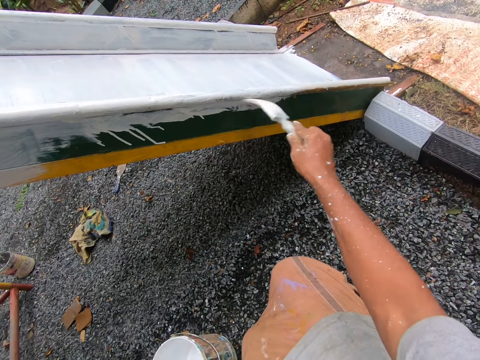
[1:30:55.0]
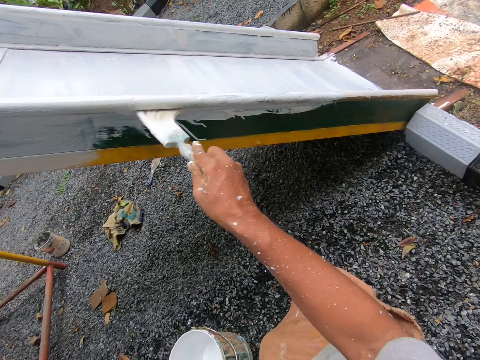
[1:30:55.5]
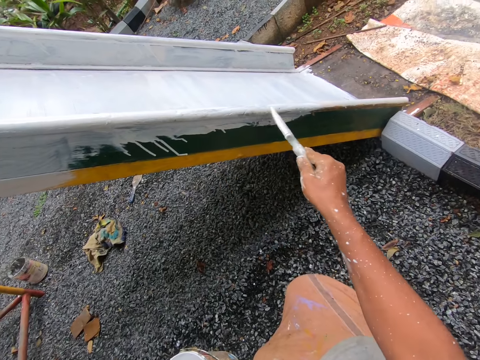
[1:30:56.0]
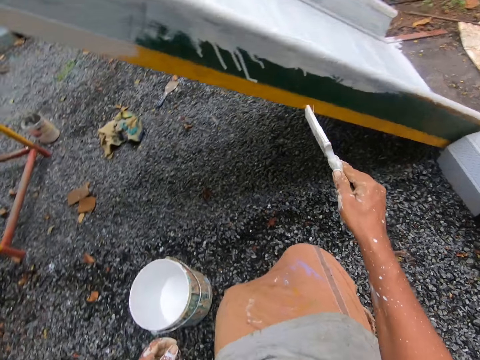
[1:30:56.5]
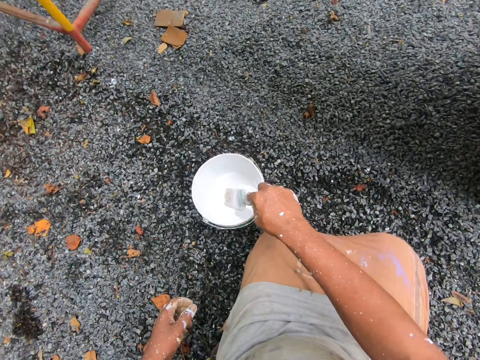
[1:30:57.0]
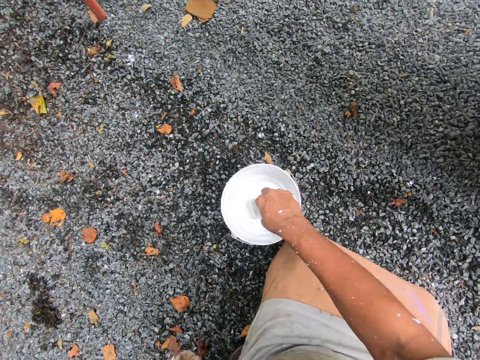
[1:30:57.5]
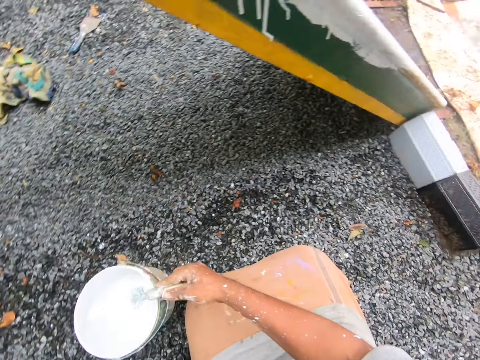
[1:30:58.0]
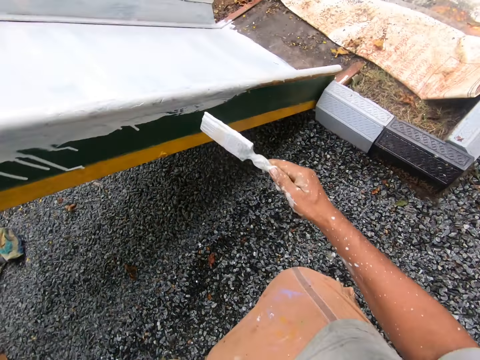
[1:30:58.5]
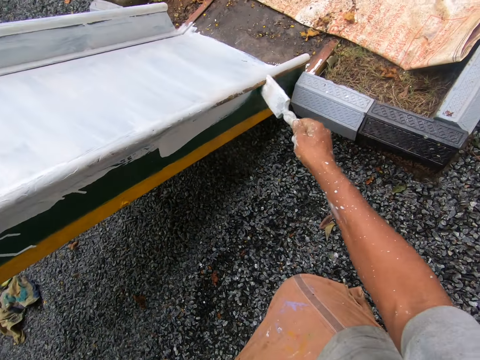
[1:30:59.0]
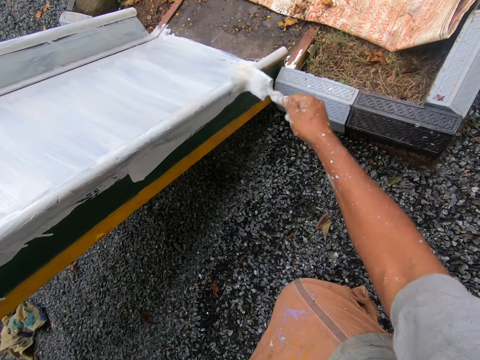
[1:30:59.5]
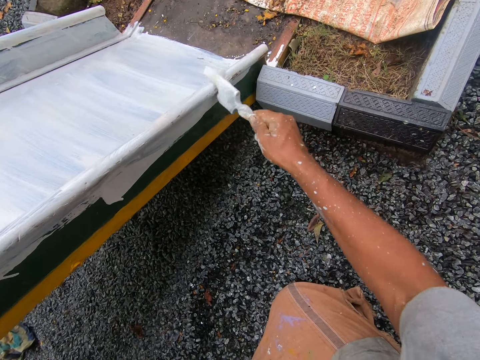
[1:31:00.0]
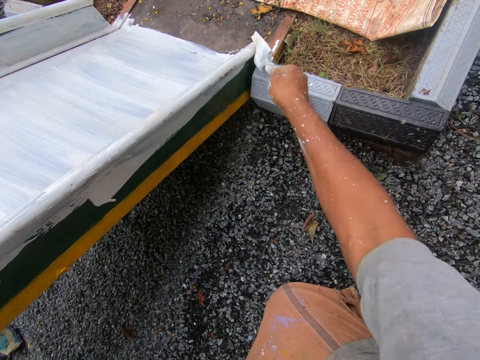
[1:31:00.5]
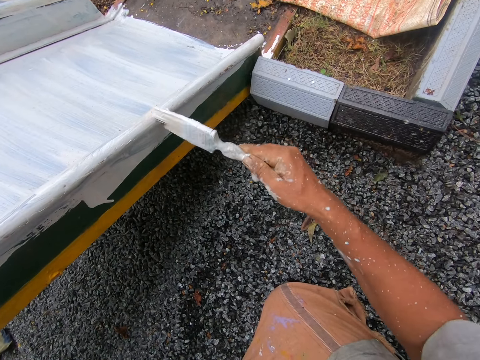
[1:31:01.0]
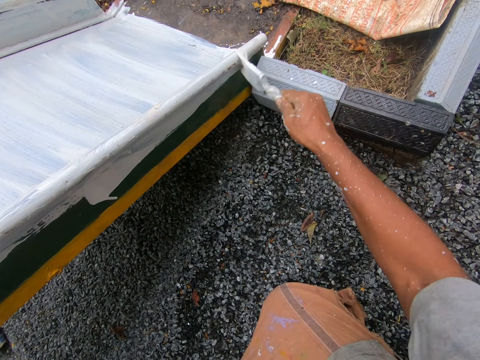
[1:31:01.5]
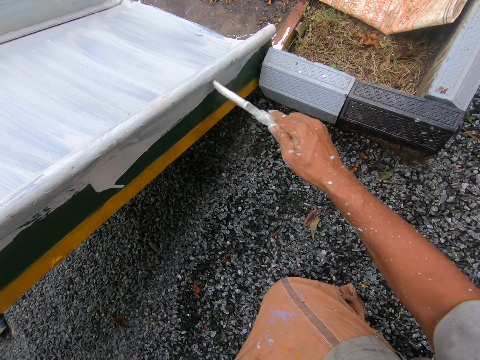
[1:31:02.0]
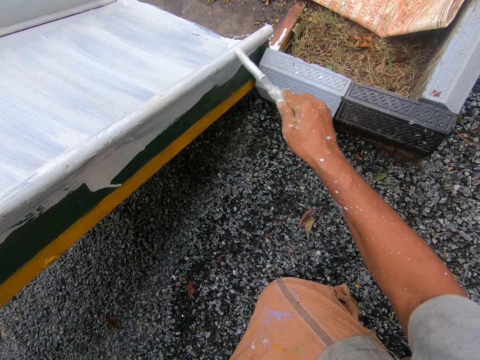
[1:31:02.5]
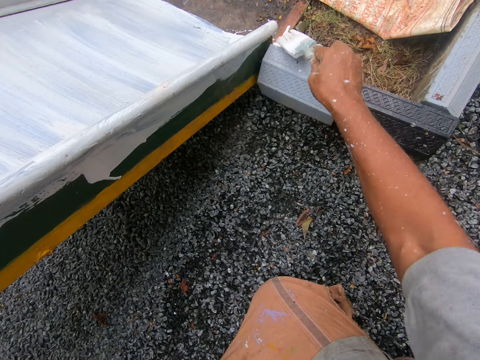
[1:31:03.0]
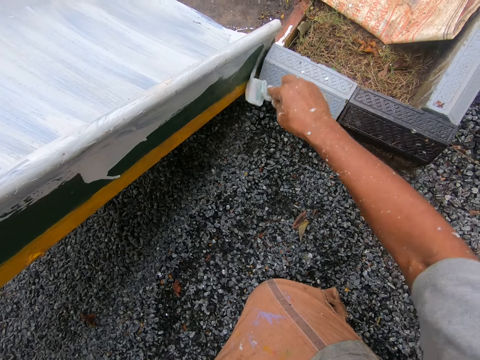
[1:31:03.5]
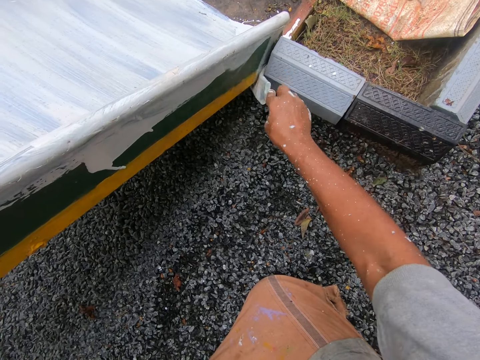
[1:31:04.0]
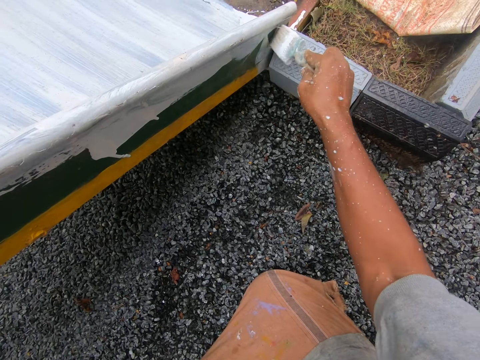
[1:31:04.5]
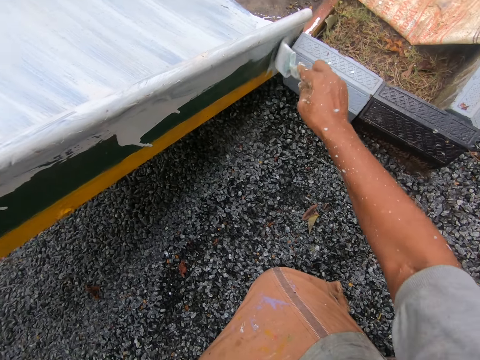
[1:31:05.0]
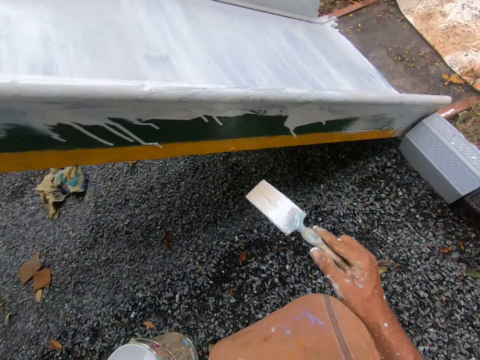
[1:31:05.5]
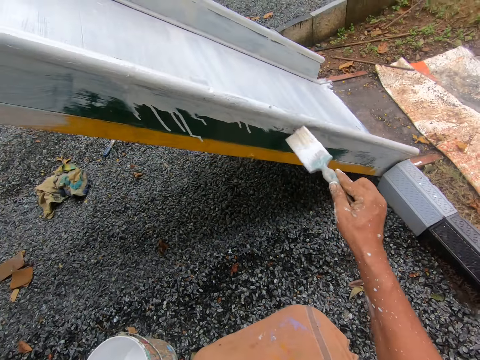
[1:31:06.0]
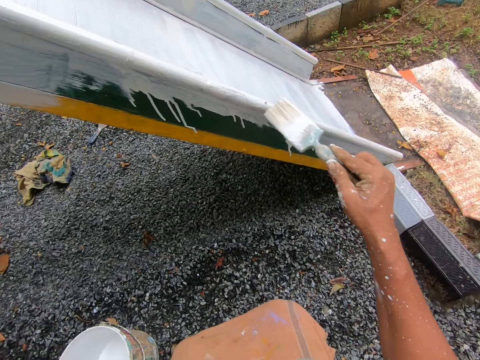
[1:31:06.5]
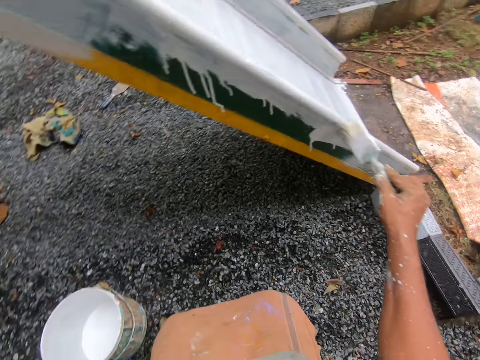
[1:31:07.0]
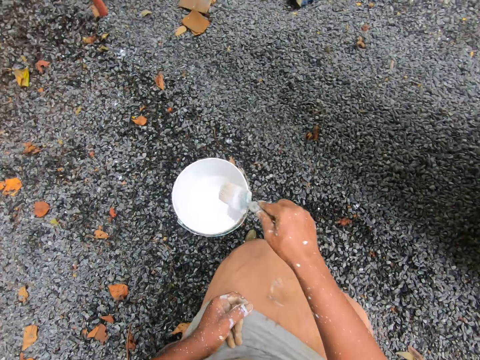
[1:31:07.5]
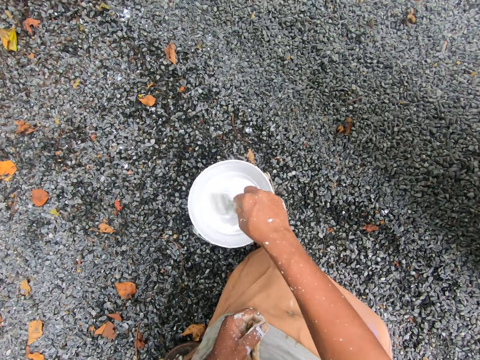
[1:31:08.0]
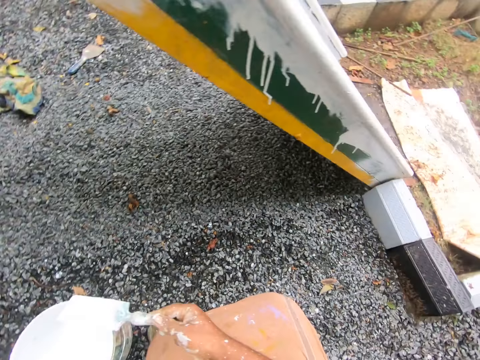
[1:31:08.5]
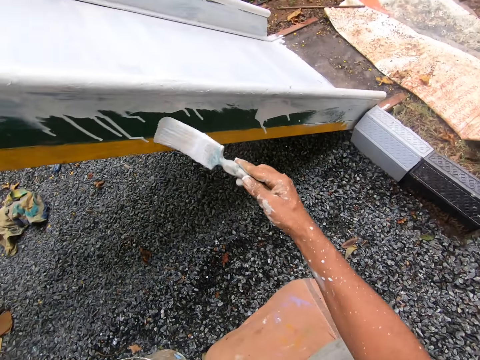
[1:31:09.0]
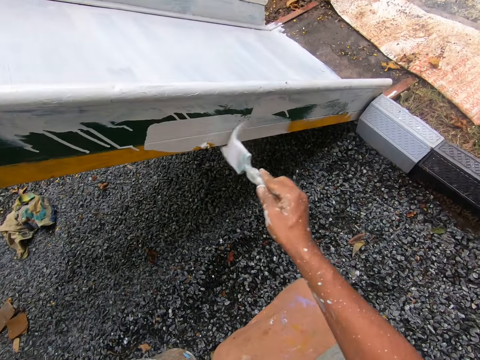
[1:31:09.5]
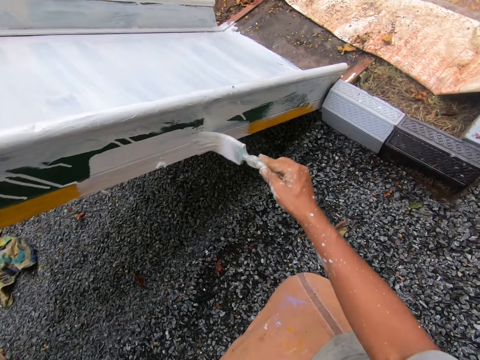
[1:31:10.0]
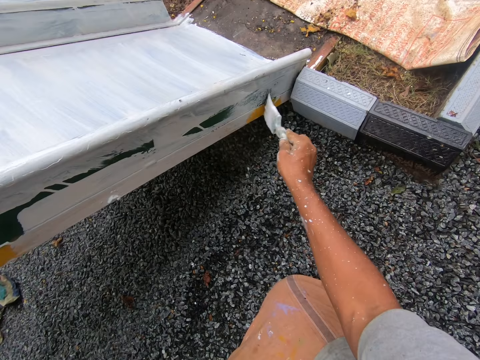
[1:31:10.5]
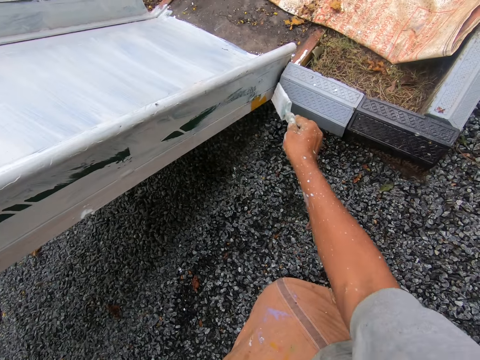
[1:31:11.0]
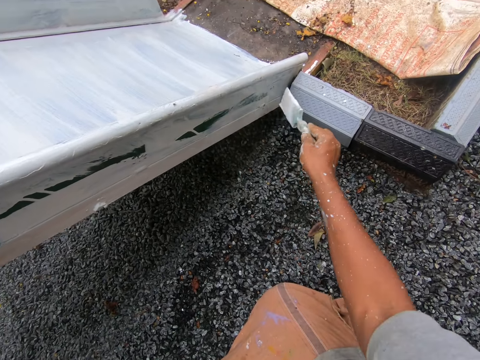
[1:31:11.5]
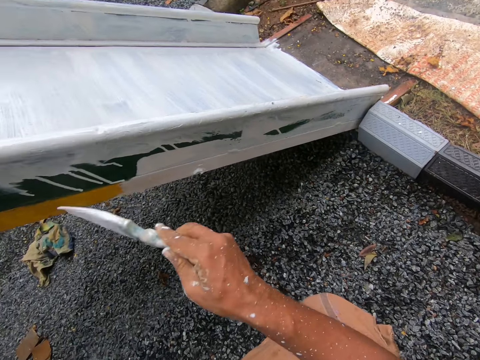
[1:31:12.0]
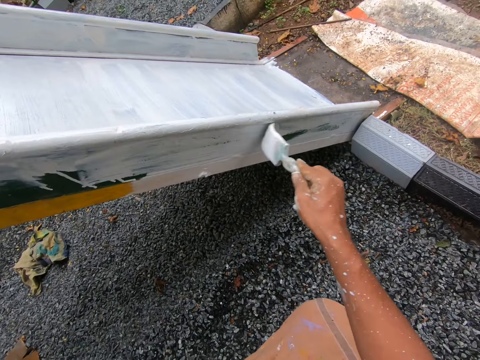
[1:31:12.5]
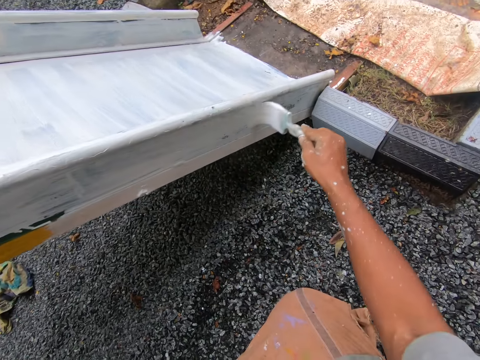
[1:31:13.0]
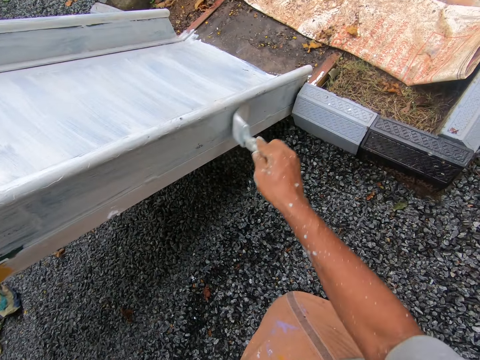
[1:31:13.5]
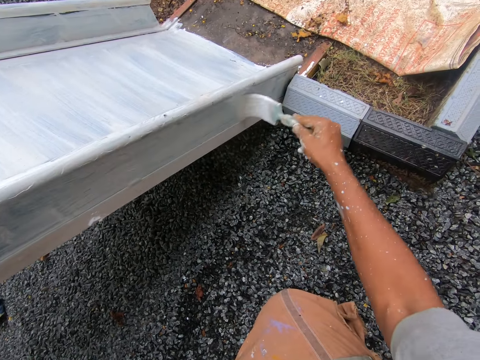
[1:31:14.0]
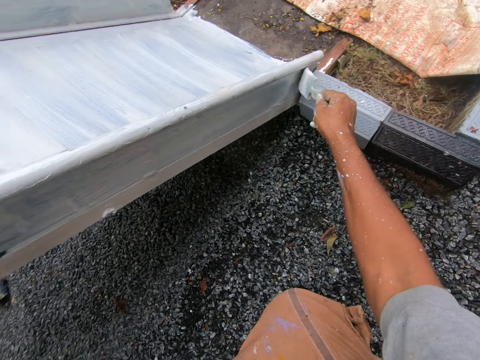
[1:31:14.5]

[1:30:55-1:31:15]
The camera wearer dips a paint brush into the container. They paint the swing with the paint brush. They dip the paint brush into the container again. They paint the swing with the paint brush again.

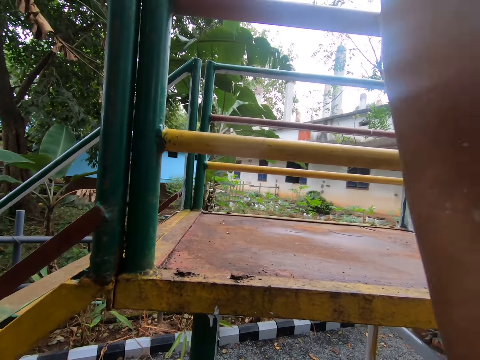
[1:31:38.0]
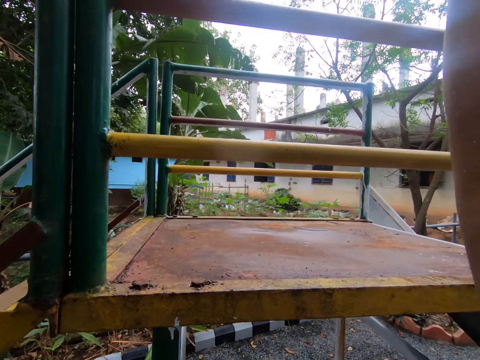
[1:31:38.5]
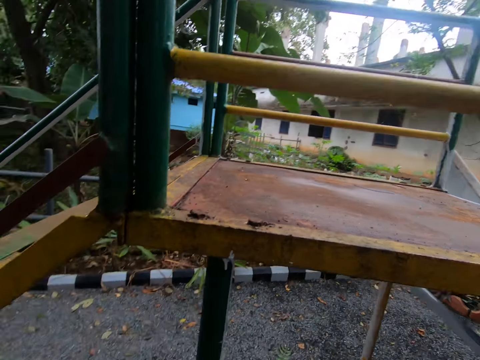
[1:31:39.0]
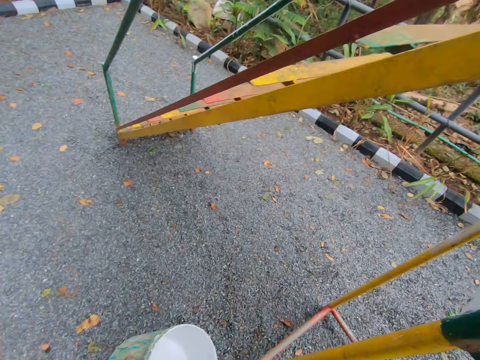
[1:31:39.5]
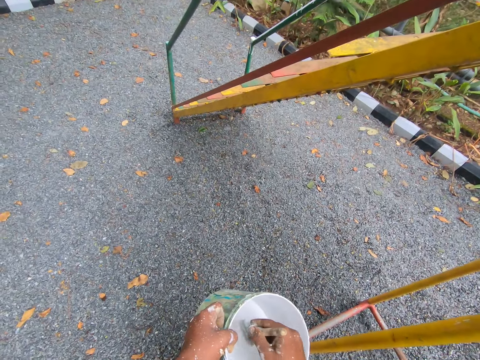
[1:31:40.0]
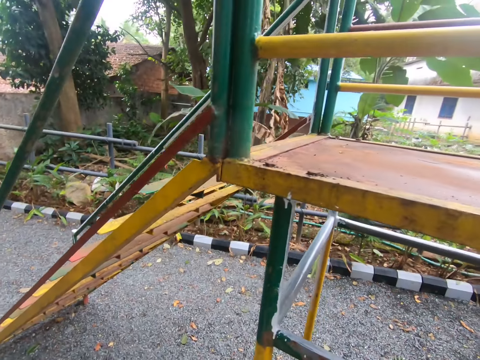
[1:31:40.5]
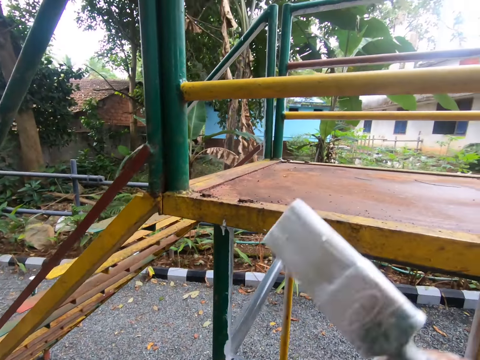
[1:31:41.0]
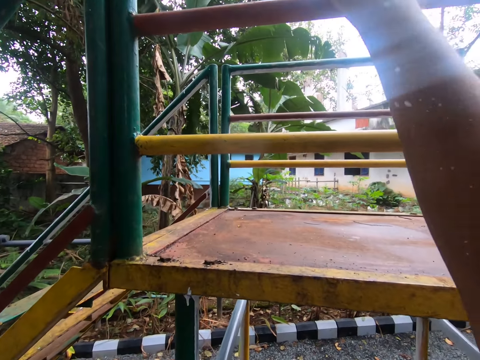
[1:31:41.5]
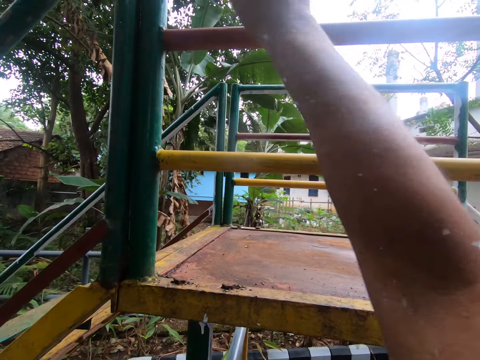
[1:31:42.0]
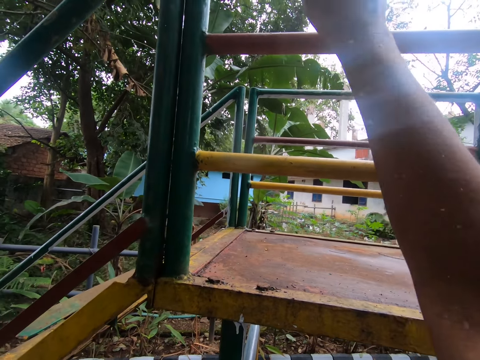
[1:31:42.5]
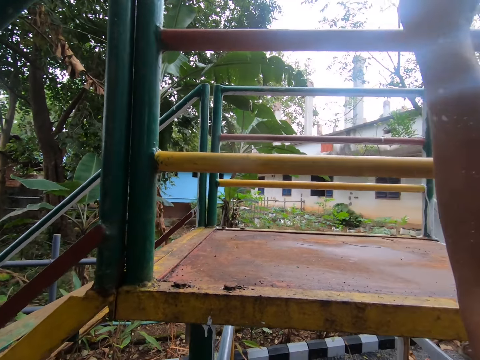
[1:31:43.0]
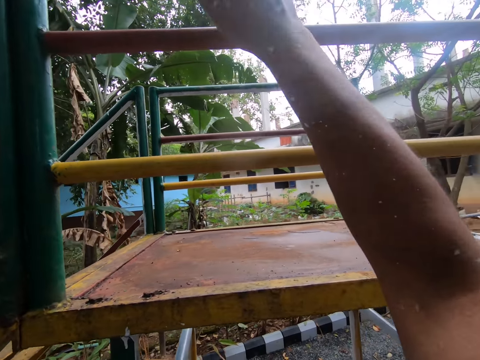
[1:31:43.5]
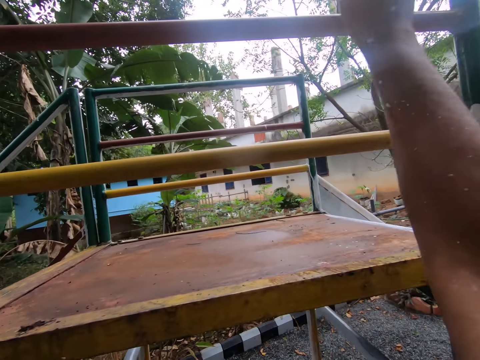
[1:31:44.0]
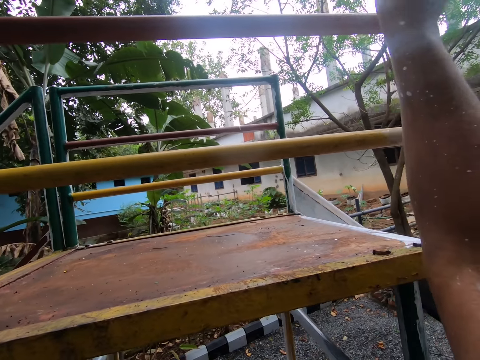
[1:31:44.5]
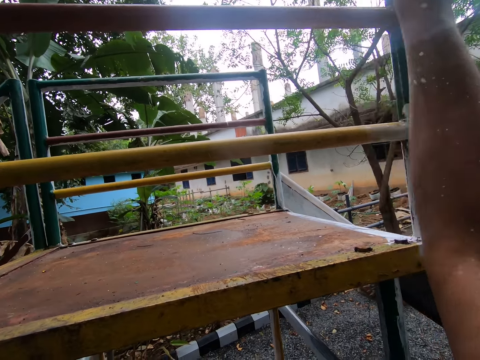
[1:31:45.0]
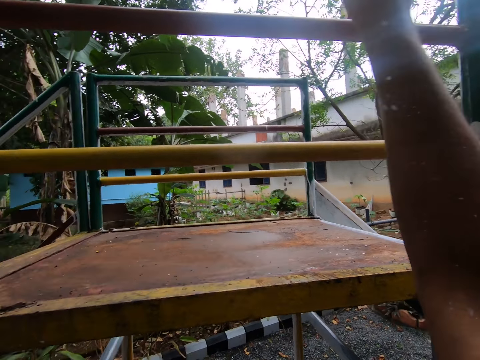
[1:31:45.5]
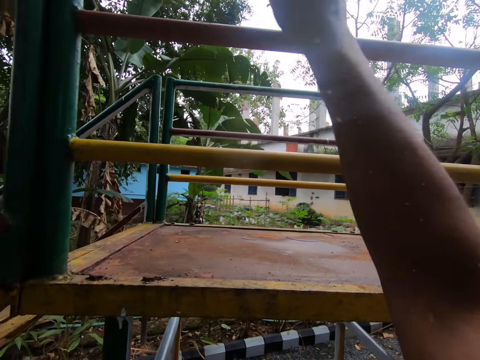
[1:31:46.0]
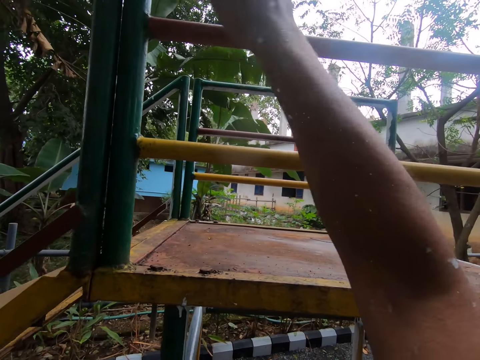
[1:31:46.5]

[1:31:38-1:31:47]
The camera wearer dips a brush in paint. They paint the swing.
